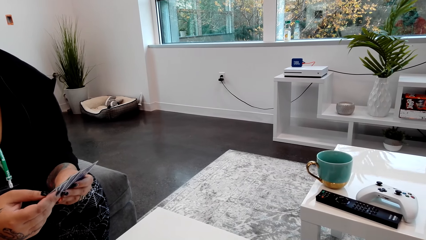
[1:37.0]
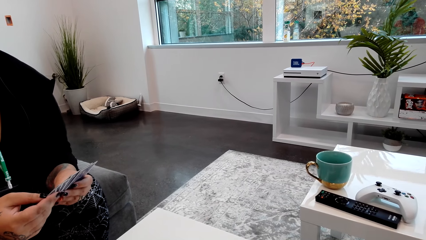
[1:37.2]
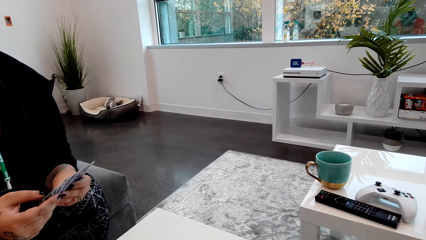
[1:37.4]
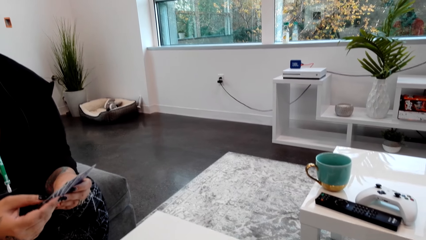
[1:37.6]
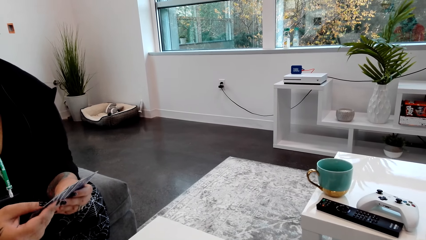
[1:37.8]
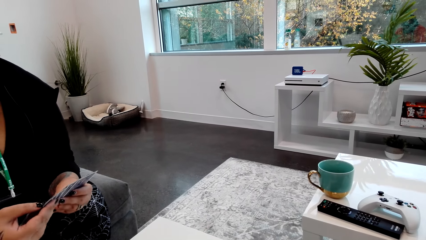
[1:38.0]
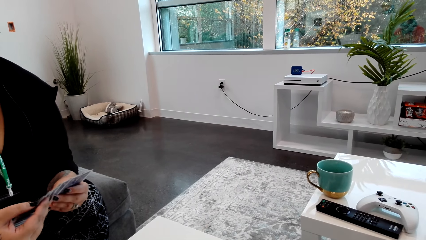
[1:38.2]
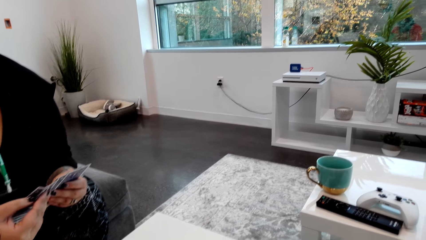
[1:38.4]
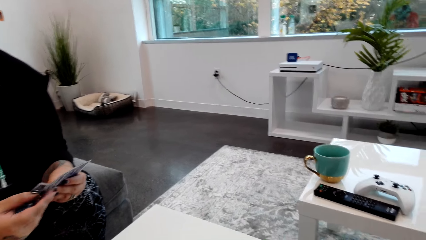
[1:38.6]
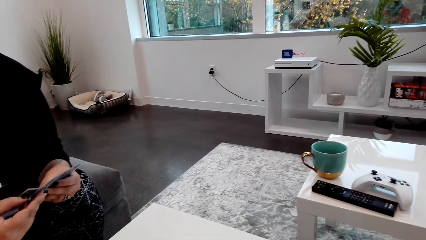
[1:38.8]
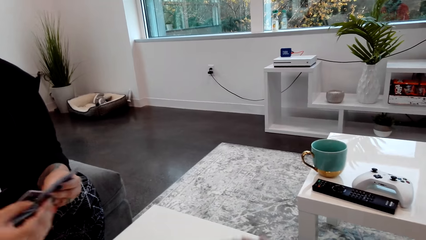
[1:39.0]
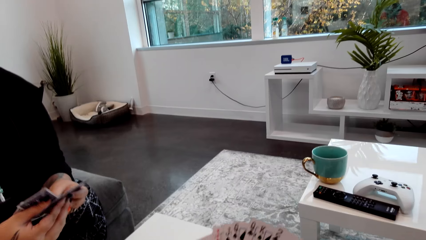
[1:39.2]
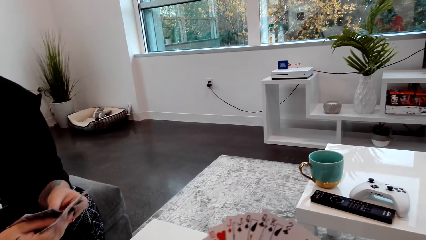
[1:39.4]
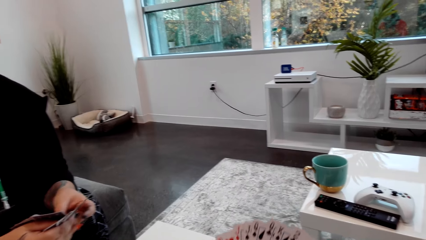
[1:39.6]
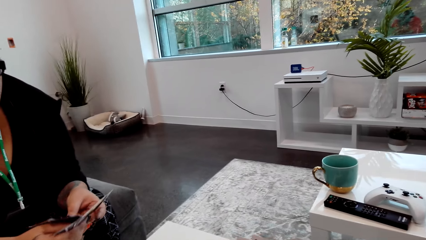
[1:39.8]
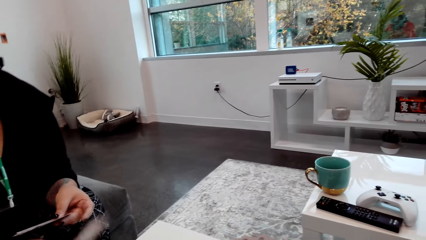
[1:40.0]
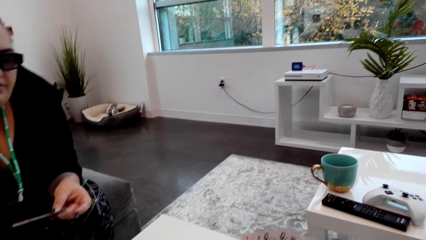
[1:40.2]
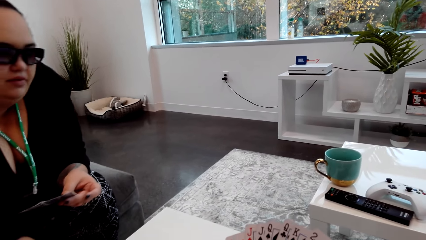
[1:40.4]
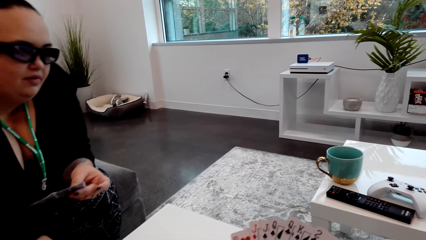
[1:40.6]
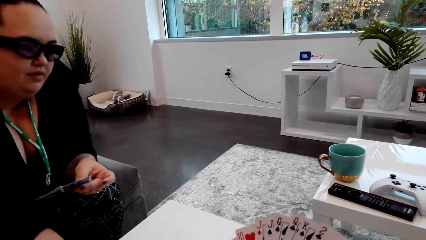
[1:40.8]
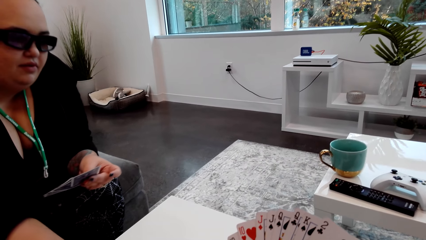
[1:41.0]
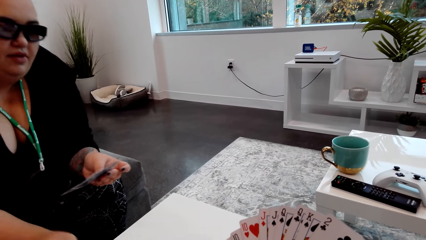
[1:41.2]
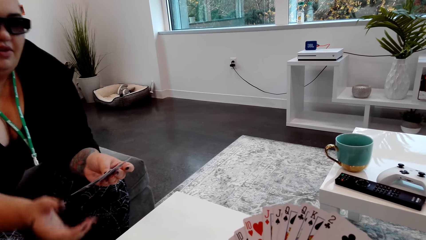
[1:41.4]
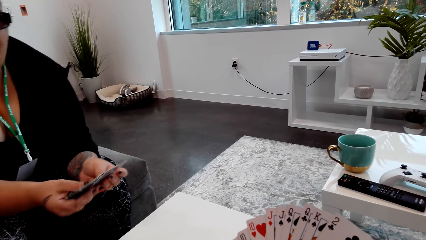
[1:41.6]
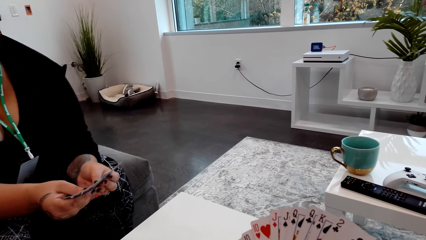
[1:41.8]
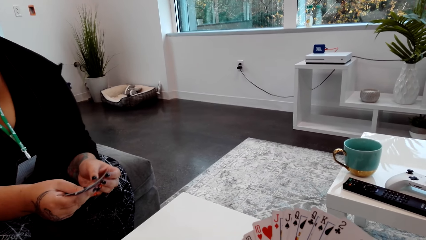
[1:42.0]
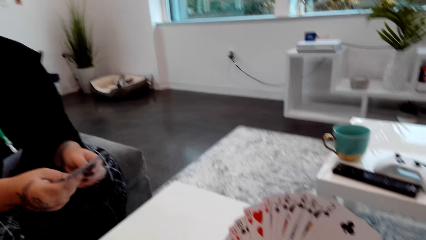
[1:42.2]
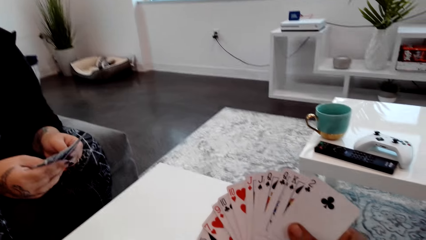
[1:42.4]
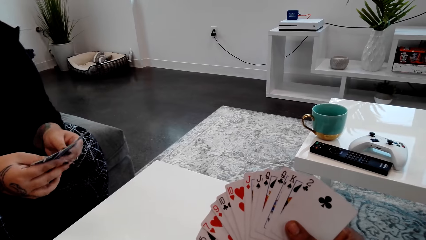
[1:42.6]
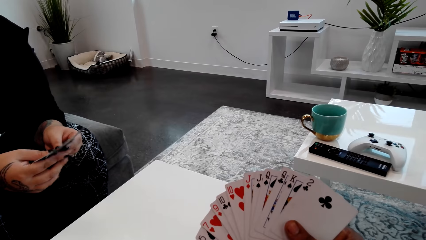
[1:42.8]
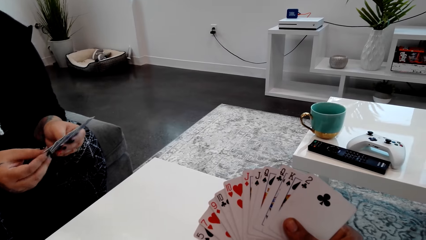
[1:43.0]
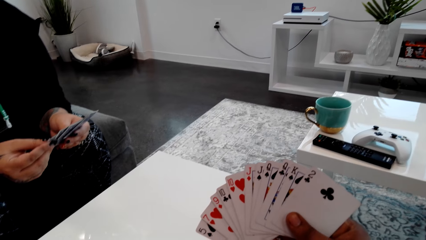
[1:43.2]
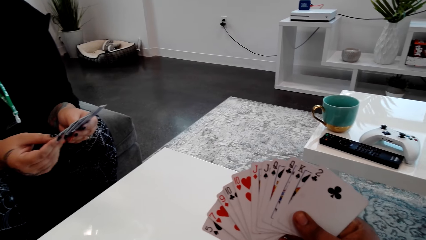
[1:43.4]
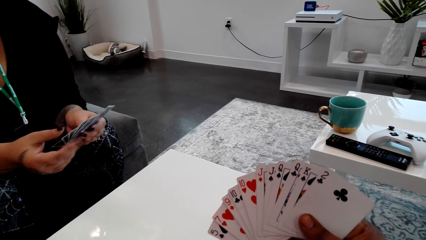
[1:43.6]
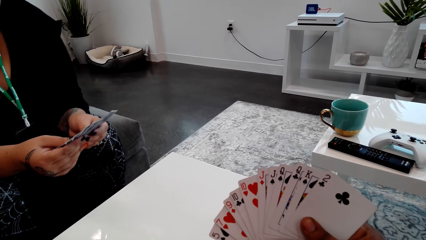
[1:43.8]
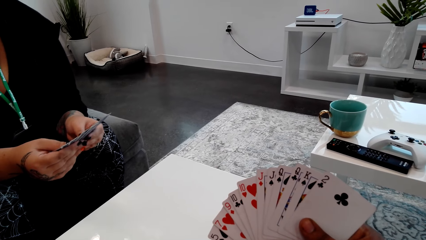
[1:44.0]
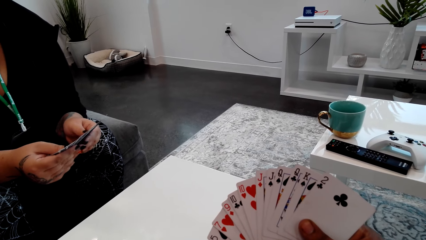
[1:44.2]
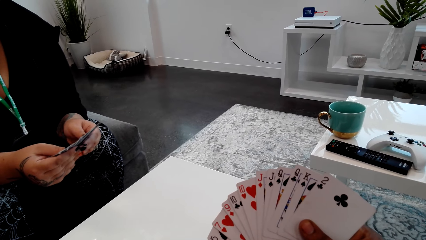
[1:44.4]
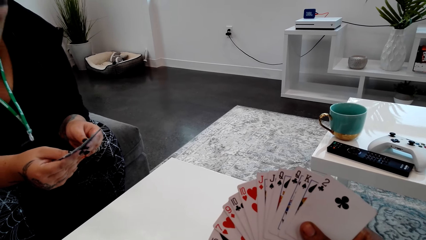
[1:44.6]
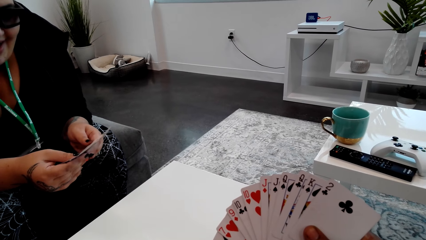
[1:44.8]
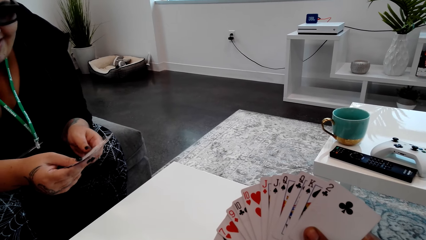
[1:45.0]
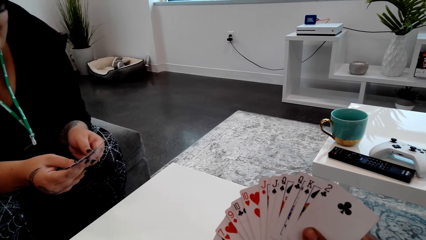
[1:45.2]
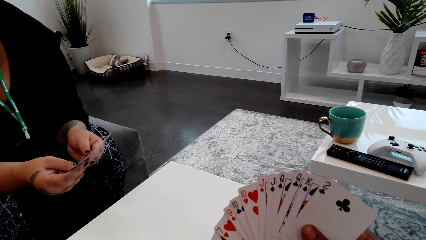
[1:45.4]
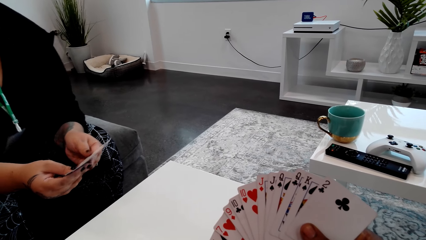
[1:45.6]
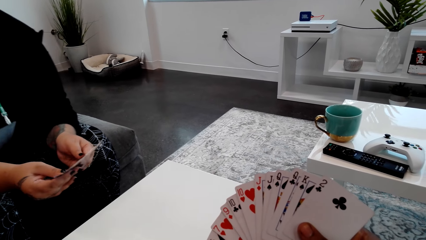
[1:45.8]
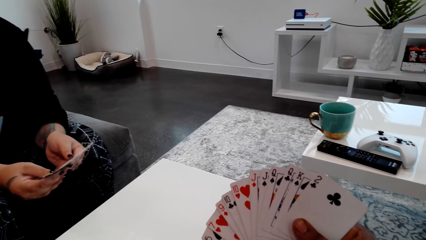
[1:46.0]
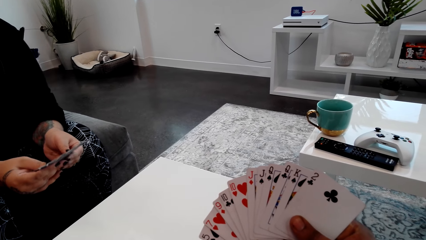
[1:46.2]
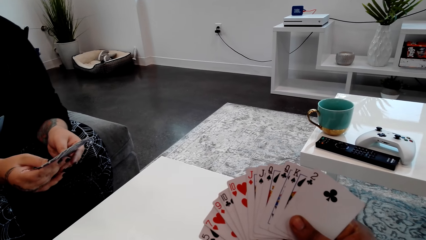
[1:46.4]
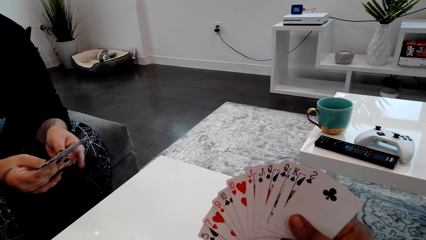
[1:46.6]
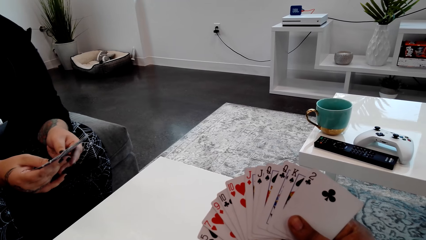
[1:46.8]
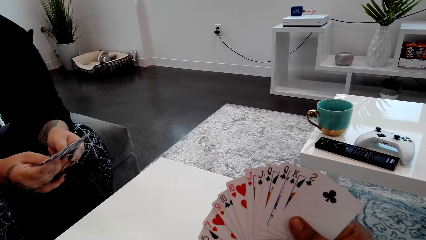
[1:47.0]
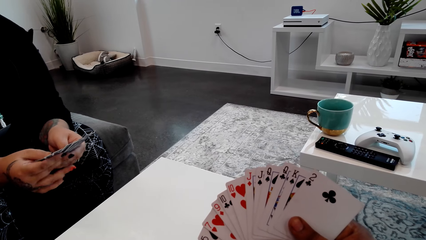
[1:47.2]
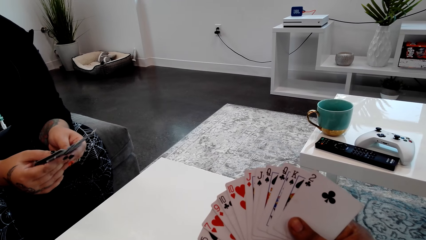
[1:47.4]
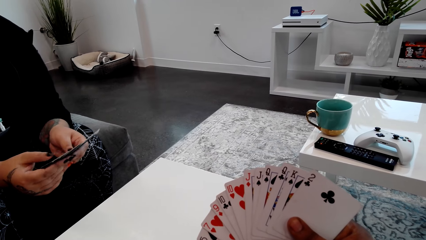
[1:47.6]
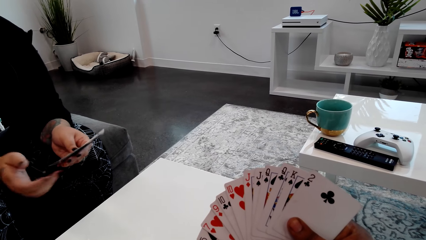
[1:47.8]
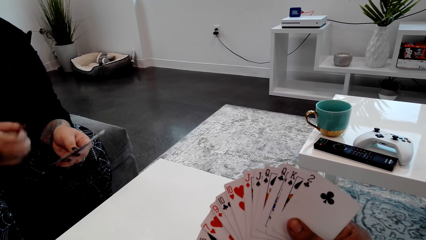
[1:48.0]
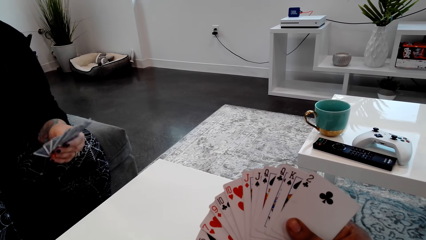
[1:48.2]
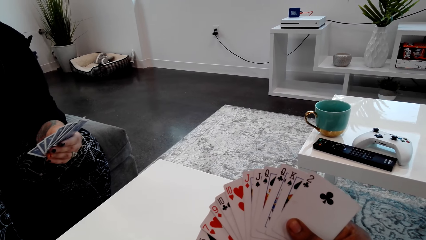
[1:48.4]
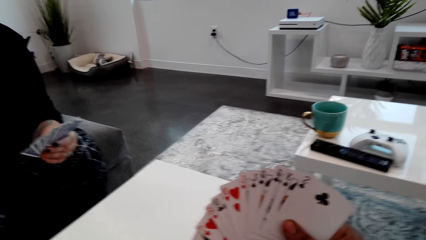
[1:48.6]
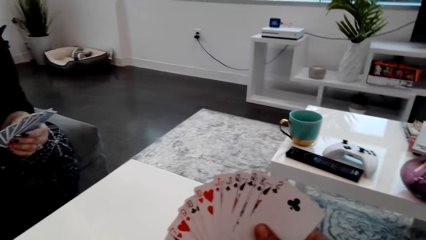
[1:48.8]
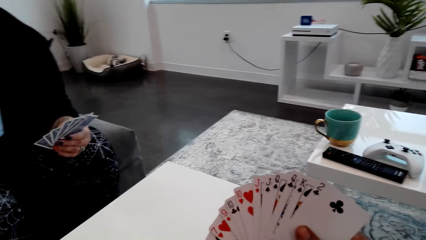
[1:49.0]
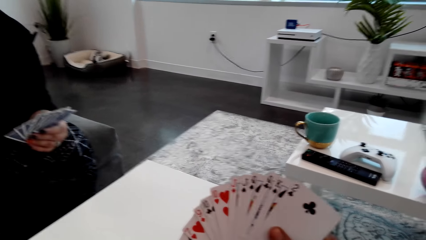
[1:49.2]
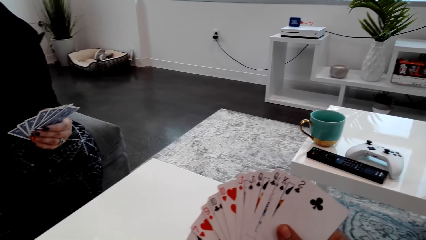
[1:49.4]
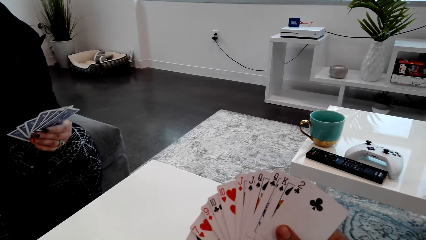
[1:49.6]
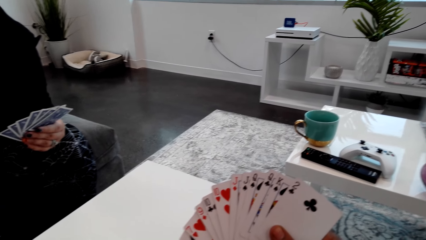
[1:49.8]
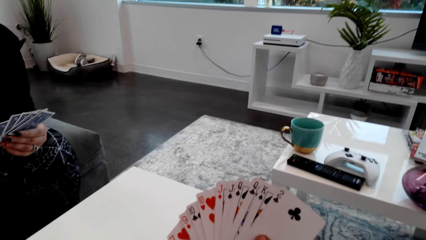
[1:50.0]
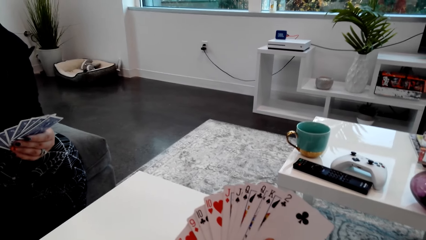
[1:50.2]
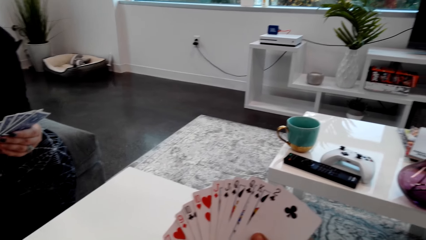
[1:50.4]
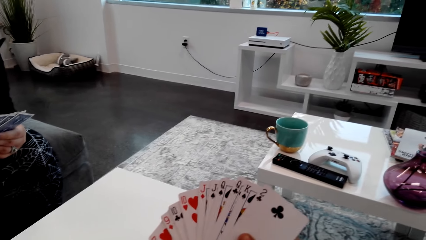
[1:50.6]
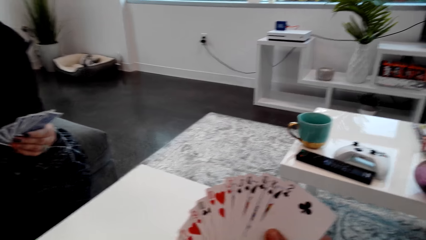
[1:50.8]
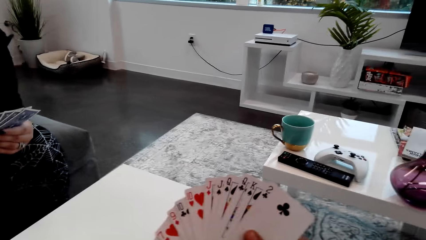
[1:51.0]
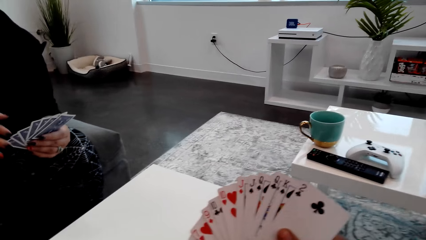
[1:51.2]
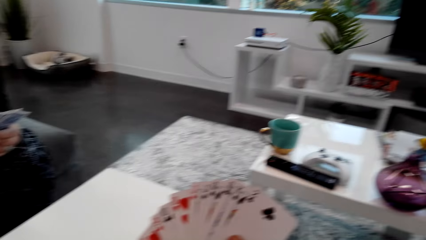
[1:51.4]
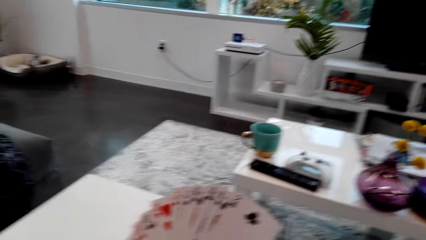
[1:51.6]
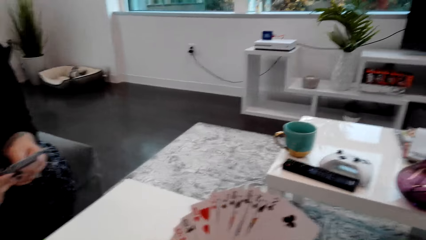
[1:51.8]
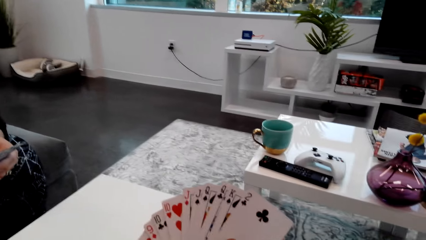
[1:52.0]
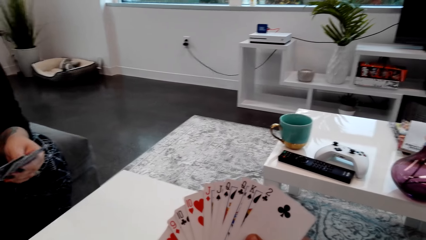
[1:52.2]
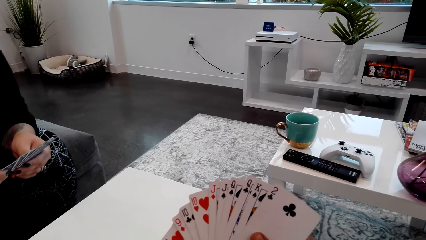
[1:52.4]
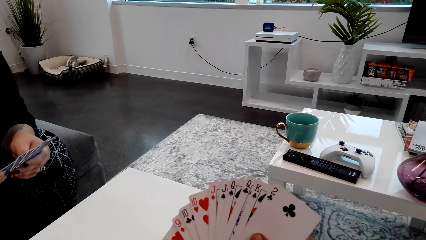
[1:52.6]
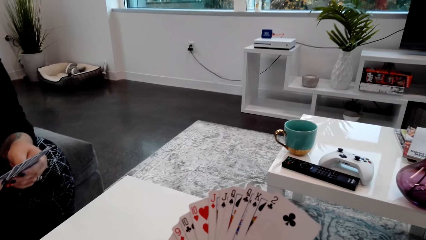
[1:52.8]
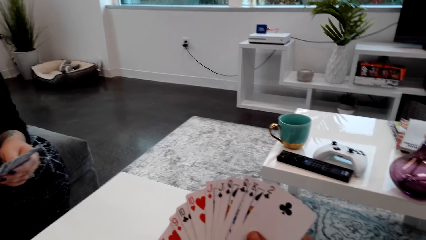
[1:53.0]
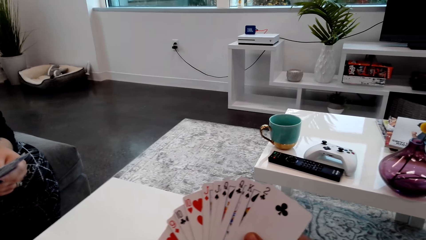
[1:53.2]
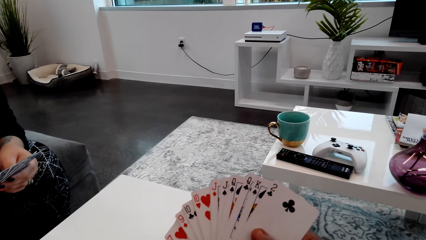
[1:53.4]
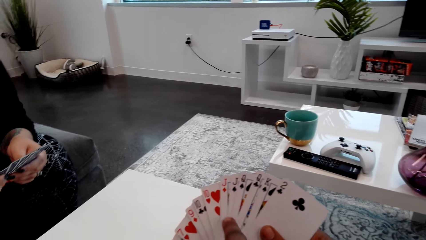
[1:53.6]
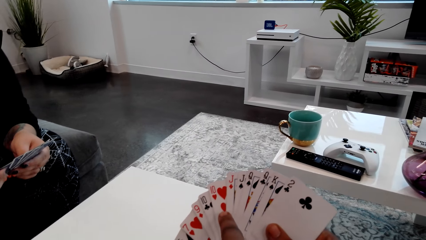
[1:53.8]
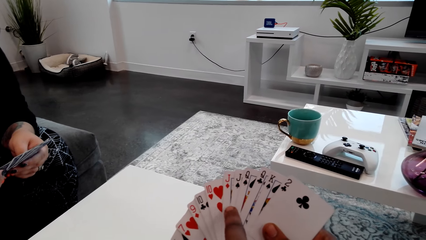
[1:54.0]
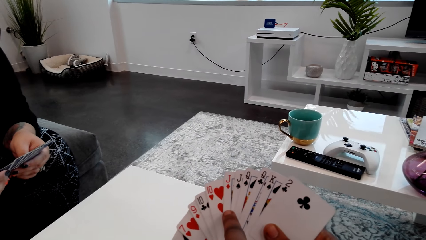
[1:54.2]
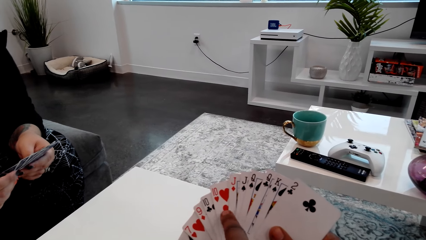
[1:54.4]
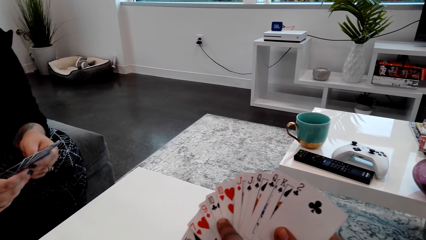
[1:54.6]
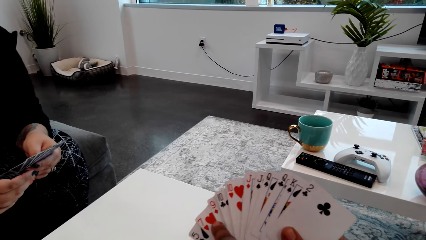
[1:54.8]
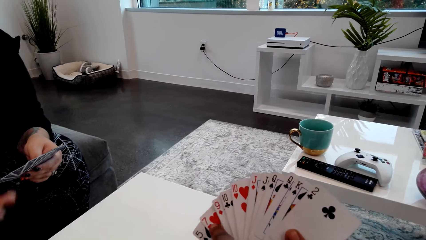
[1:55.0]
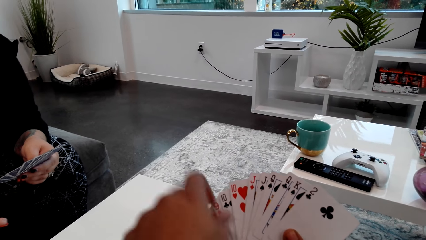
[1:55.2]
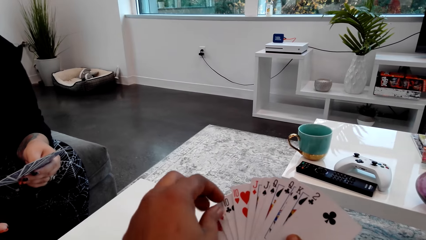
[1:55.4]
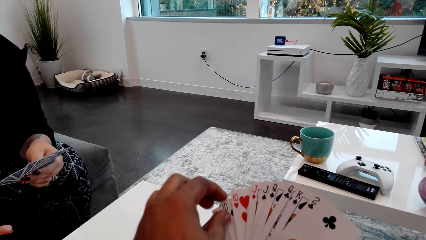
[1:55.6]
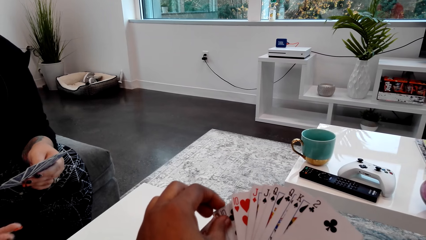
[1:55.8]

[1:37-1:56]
A lady talks with the camera wearer. The camera wearer laughs. He talks with the lady. The lady laughs. The camera wearer talks with the lady. He holds the cards in his hands. The lady laughs. The camera wearer talks with the lady. The lady laughs. She laughs again. The camera wearer converses with the lady.
